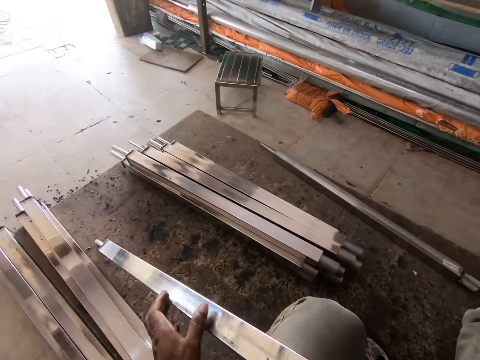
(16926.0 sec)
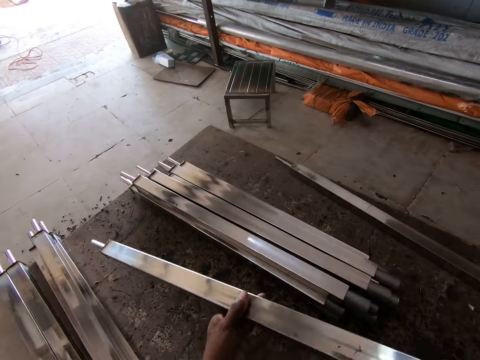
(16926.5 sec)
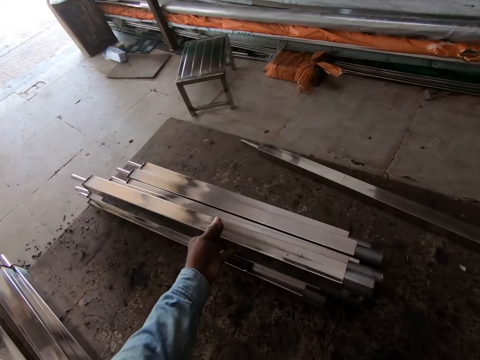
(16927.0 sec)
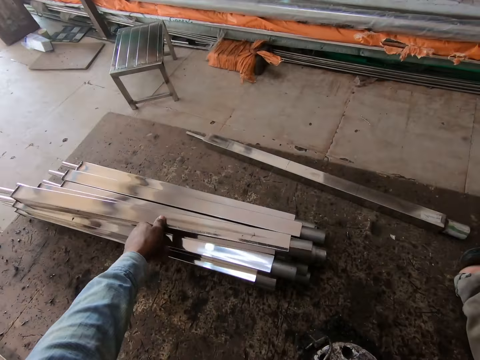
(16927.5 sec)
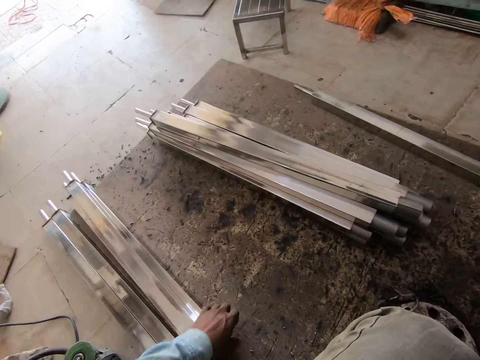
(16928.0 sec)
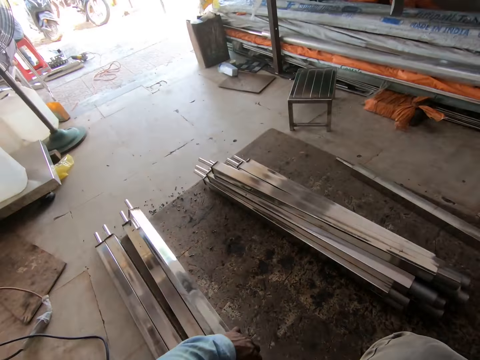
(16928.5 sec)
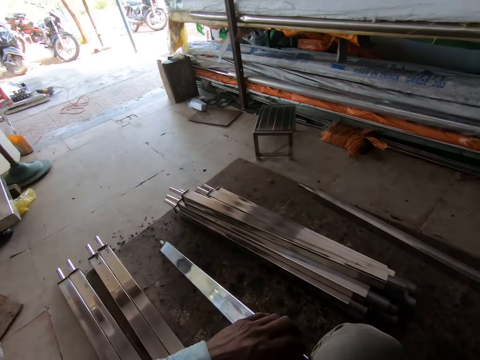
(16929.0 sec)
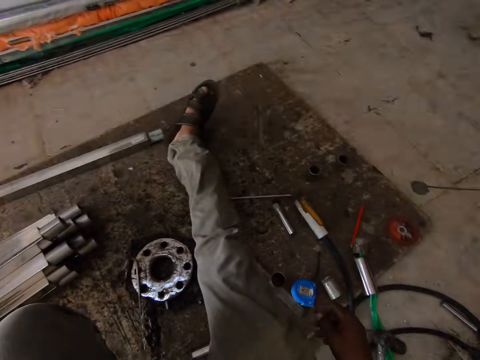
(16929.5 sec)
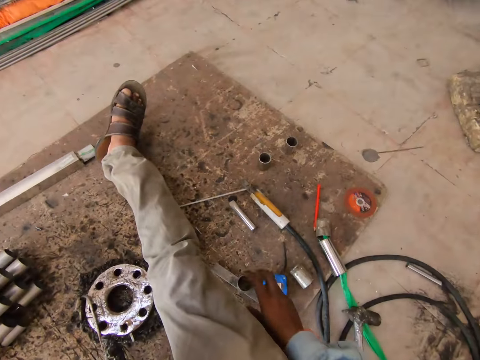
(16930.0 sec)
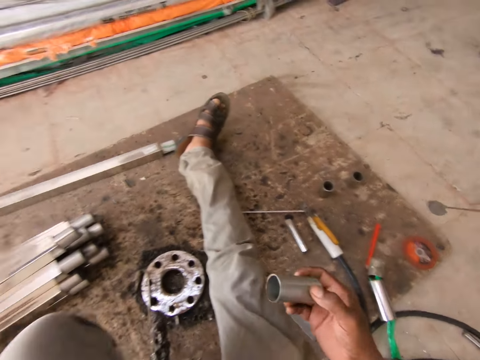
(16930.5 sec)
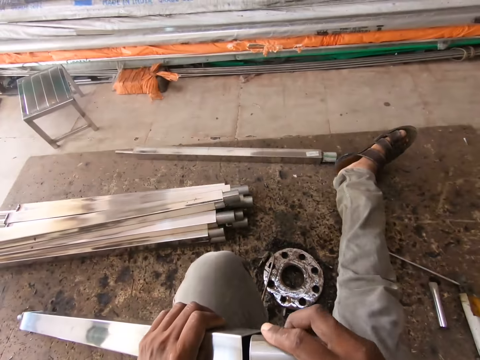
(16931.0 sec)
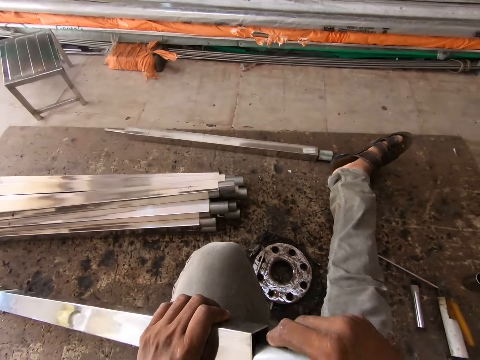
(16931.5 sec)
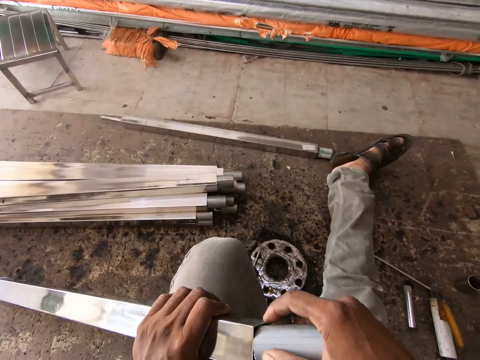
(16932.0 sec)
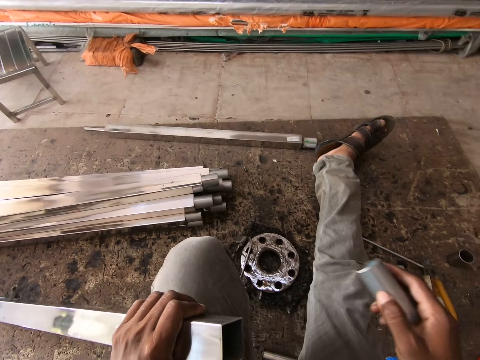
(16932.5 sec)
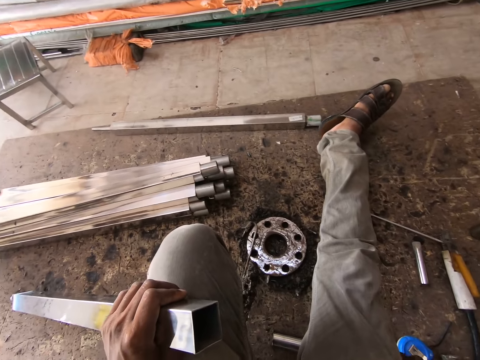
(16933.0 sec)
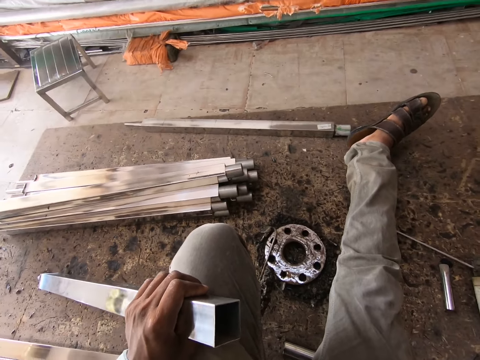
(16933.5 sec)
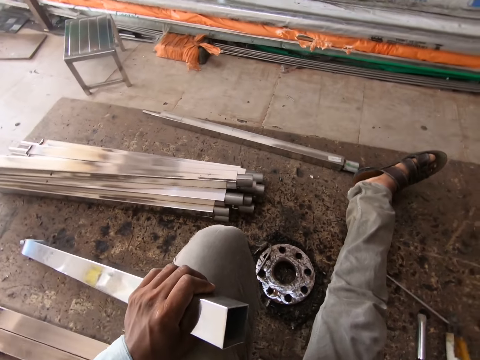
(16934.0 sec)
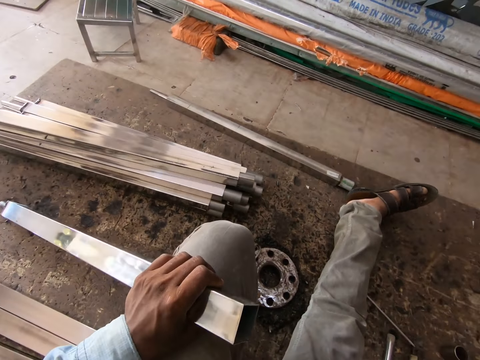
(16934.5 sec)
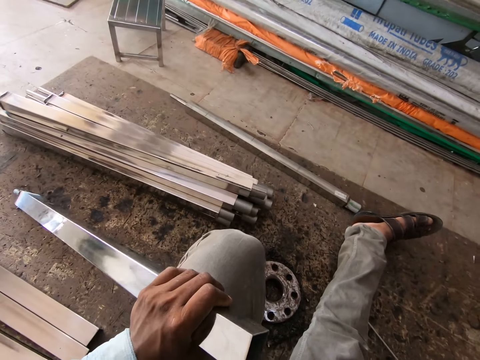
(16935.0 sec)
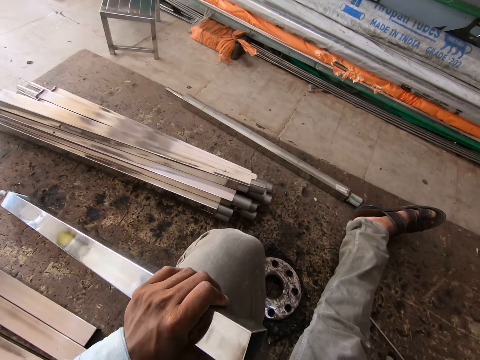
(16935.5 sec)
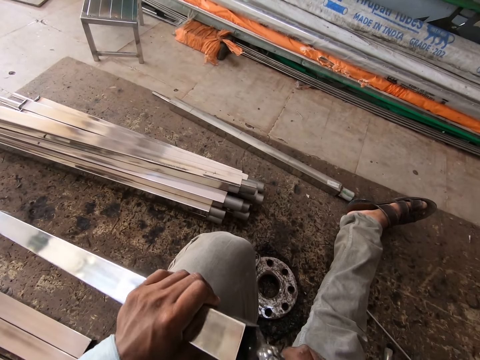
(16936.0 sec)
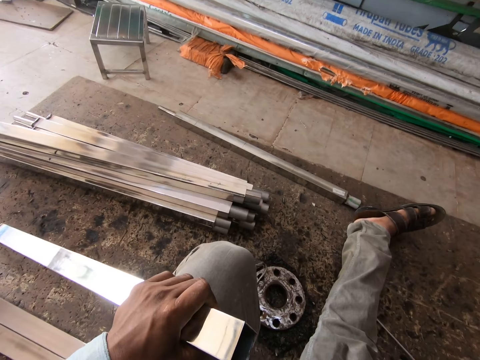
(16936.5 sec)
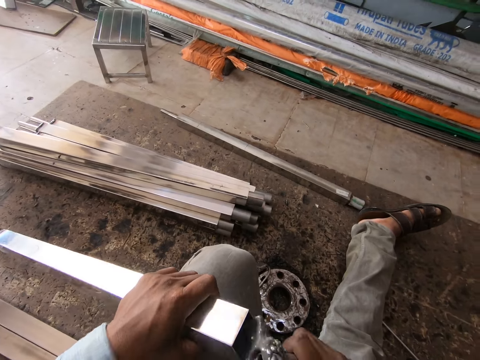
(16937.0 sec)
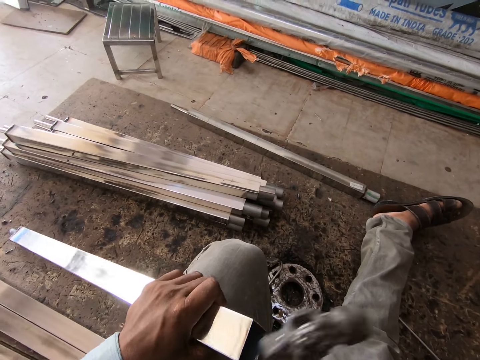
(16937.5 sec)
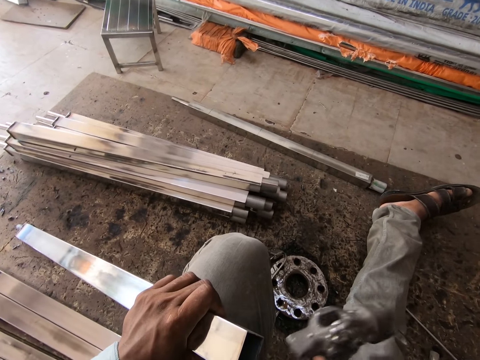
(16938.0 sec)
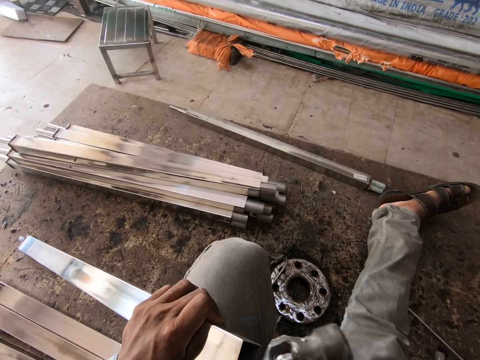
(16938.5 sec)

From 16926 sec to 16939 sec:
The camera wearer holds the square tube with his left hand. He drops the square tube on the square tubes on the floor with his left hand. He picks a square tube from the square tubes on the floor with his left hand. He picks a steel tube from the floor with his right hand. He inserts the steel tube into the square tube with his right hand. He drops the steel tube on the floor with his right hand. He hammers the square tube with the hammer in his right hand.

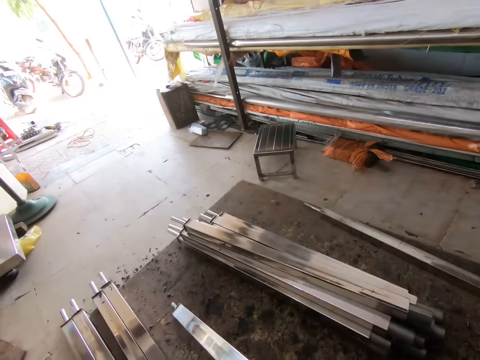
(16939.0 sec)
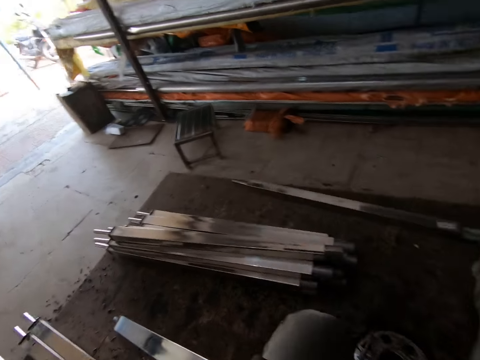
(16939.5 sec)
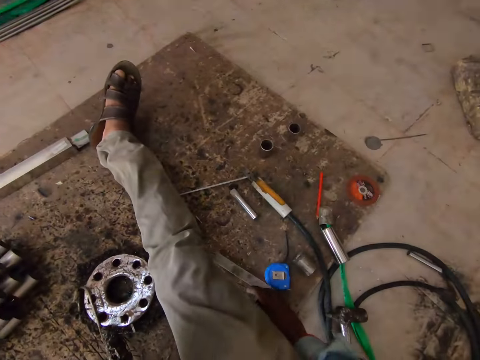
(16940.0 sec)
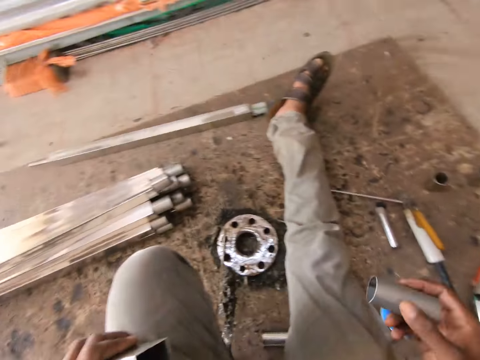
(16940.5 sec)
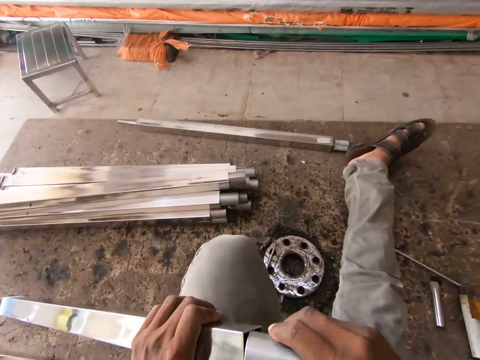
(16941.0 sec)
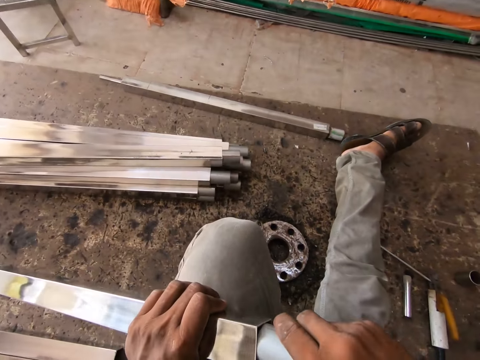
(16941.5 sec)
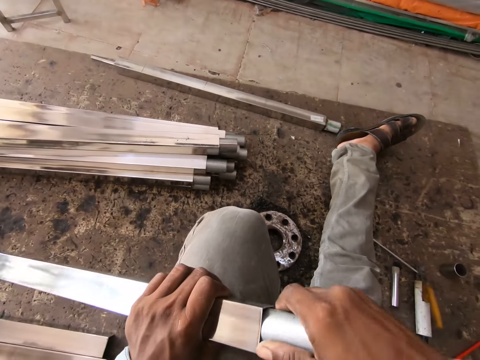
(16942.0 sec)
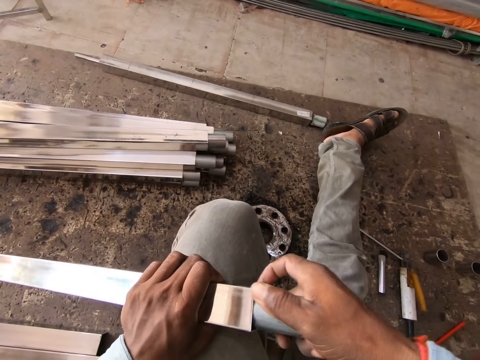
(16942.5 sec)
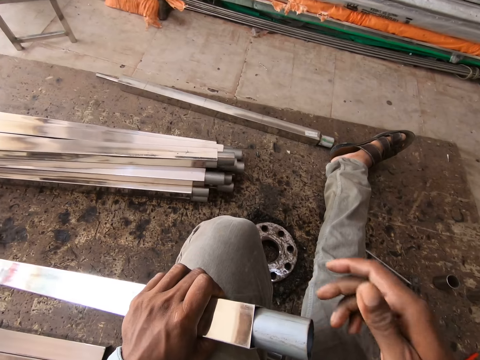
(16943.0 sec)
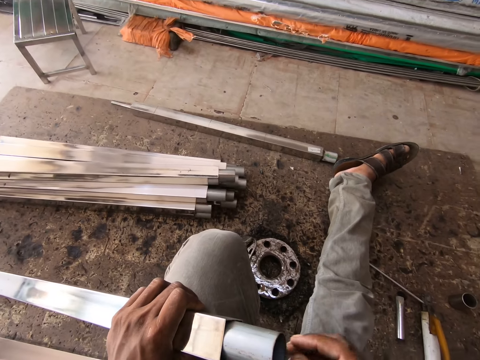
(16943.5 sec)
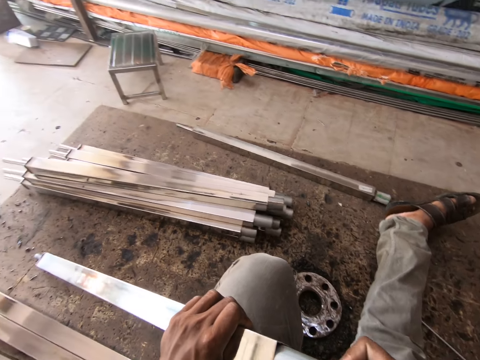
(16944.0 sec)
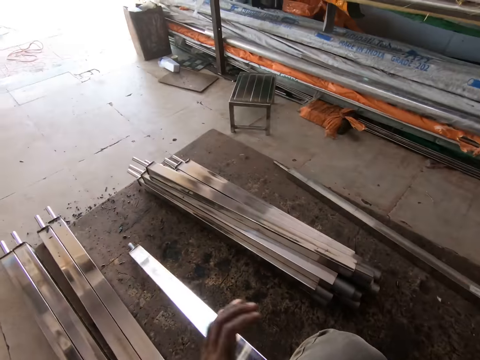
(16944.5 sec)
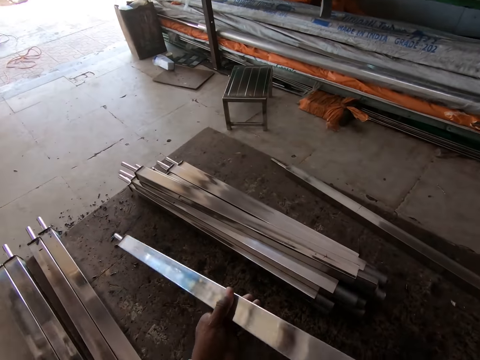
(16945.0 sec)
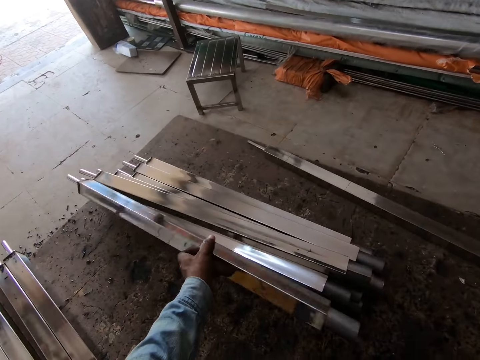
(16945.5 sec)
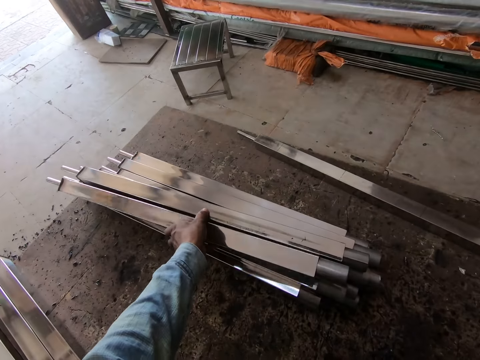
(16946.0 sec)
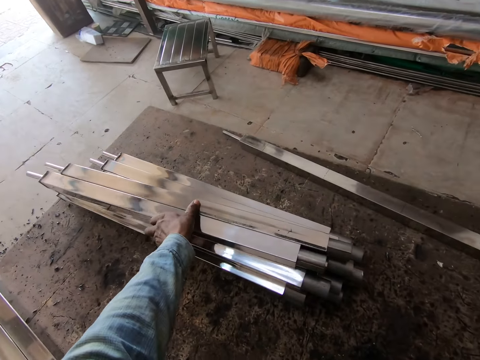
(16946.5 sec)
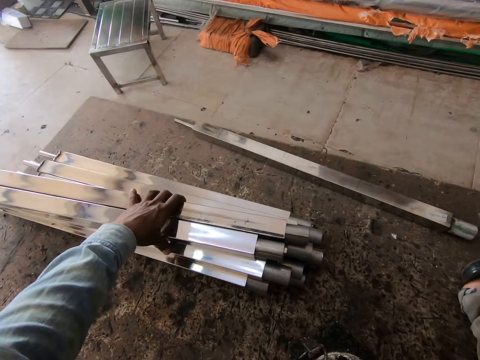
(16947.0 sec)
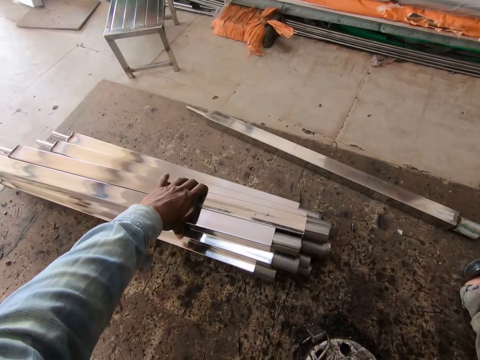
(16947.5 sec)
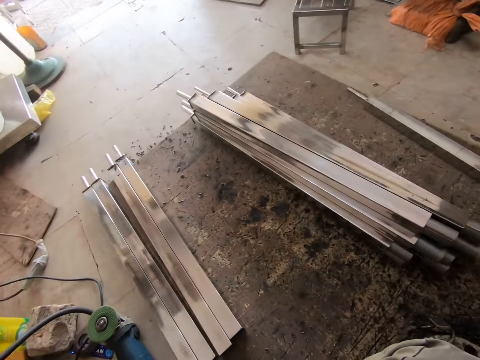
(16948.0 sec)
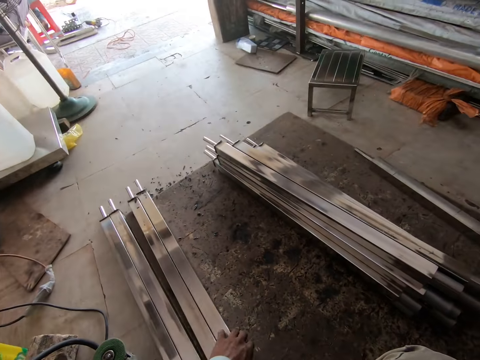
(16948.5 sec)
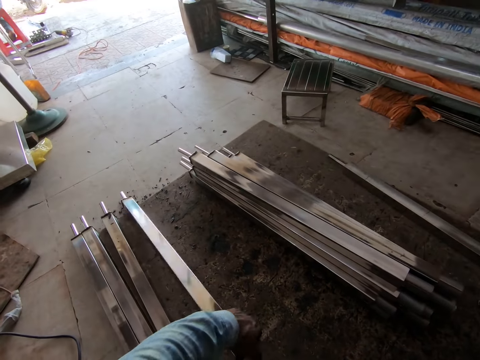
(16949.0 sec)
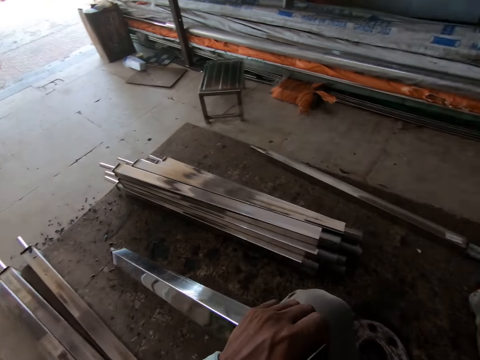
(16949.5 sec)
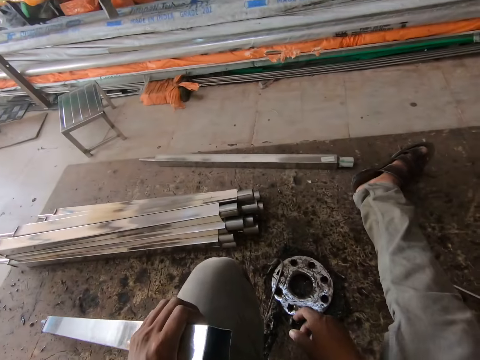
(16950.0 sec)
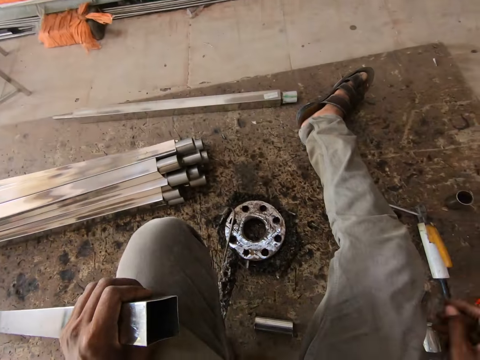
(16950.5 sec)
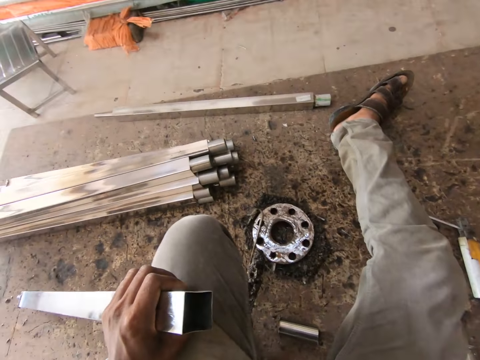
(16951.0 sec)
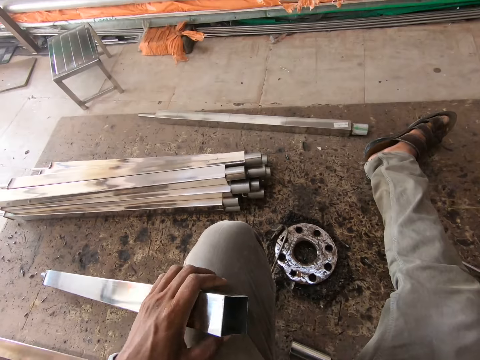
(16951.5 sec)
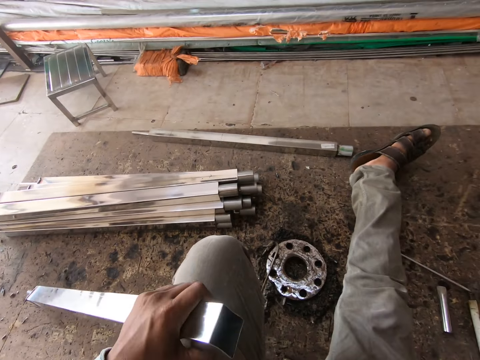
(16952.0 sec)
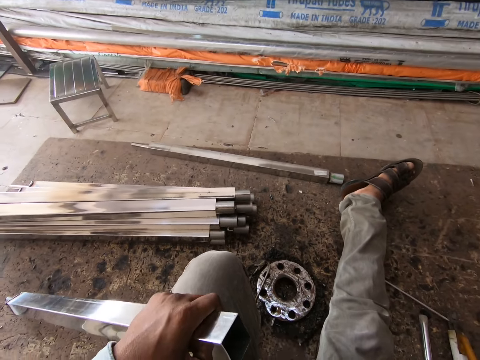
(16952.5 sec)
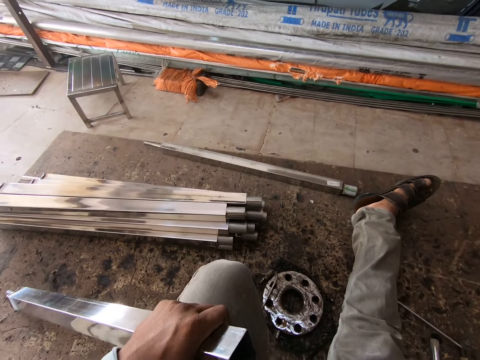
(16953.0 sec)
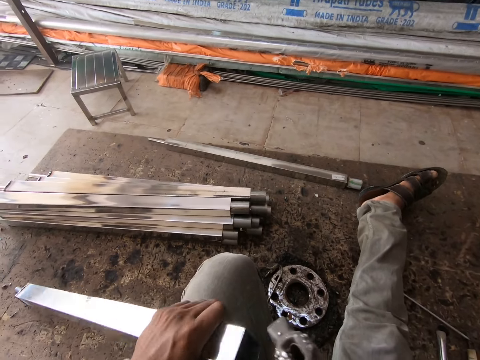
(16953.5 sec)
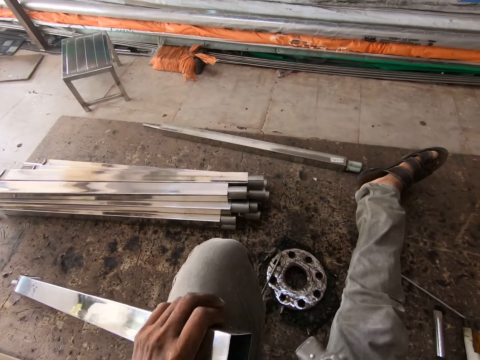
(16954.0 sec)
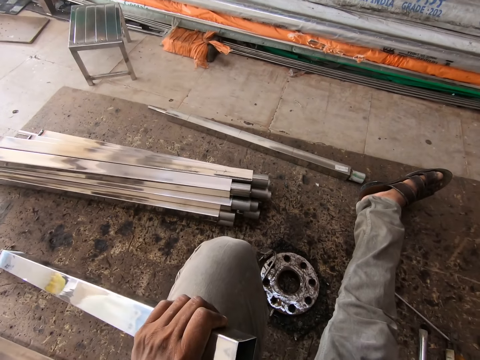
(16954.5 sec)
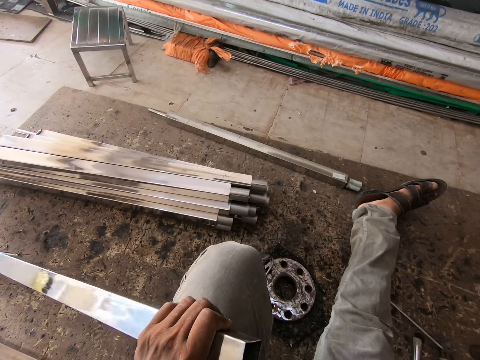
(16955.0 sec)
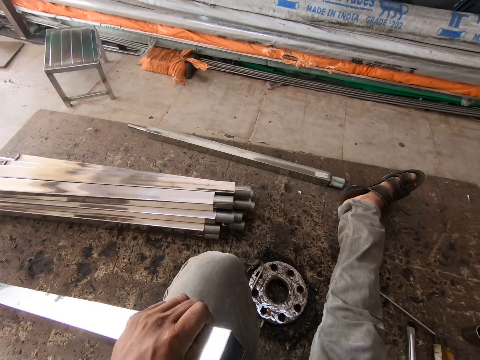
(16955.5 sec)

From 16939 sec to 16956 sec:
The camera wearer picks the steel tube from the floor with his right hand. He inserts the steel tube into the square tube with his right hand. He holds the steel tube with his right hand. He holds the square tube with his left hand. He drops the square tube on the square tubes on the floor with his left hand. He adjusts the square tubes on the floor with his left hand. He picks a square tube from the floor with his left hand. He holds the hammer with his right hand. He hammers the square tube with the hammer in his right hand. He adjusts the square tube with his left hand. He hammers the square tube with the hammer in his right hand.
